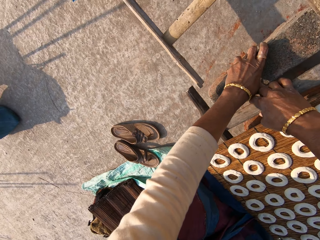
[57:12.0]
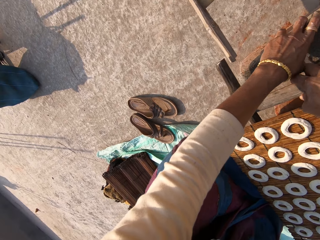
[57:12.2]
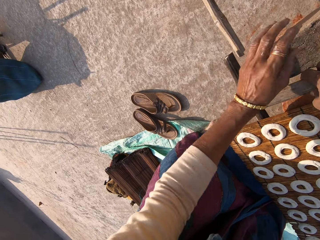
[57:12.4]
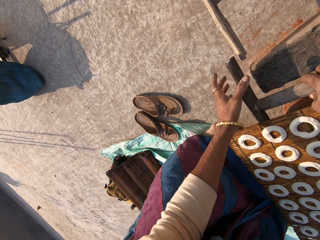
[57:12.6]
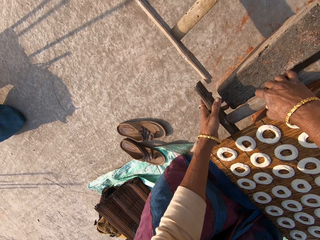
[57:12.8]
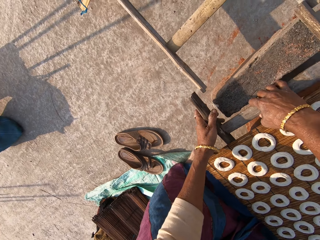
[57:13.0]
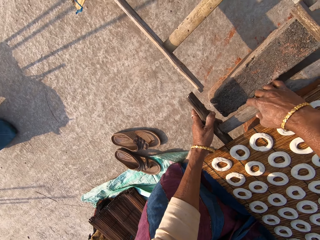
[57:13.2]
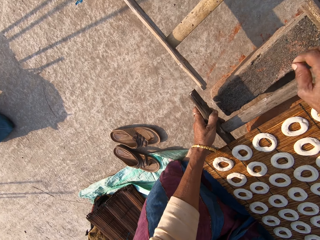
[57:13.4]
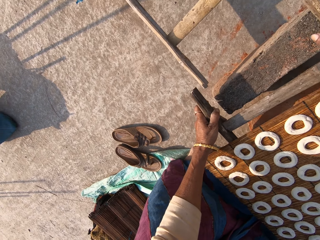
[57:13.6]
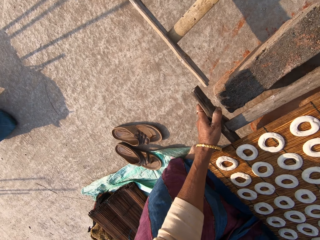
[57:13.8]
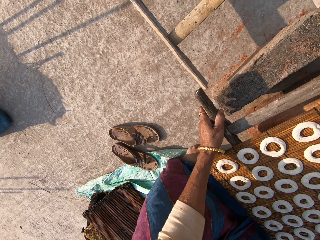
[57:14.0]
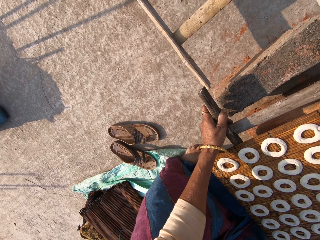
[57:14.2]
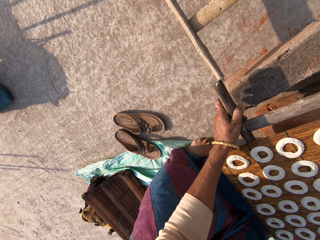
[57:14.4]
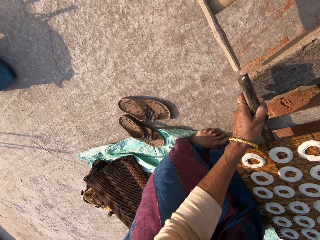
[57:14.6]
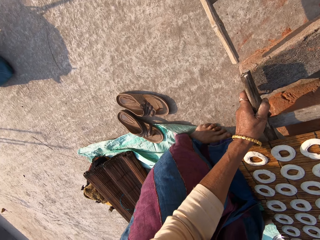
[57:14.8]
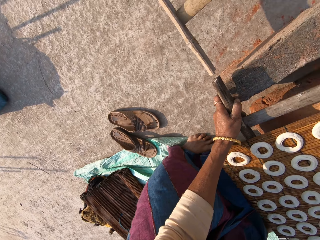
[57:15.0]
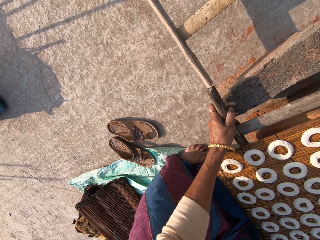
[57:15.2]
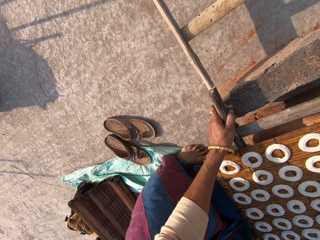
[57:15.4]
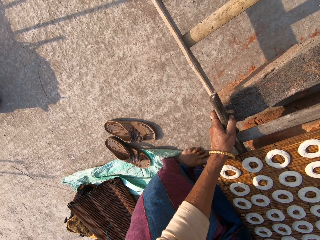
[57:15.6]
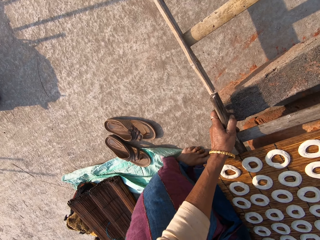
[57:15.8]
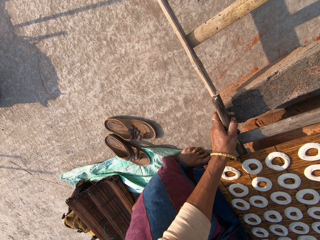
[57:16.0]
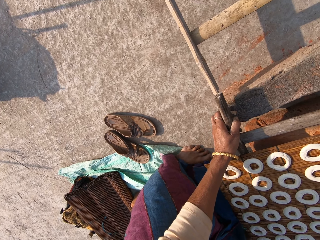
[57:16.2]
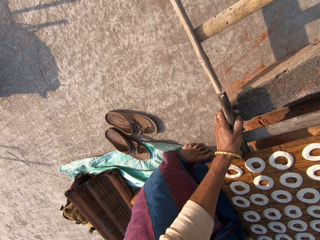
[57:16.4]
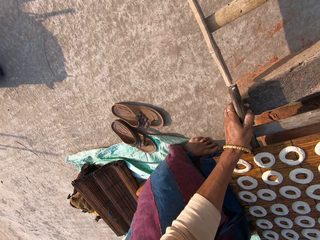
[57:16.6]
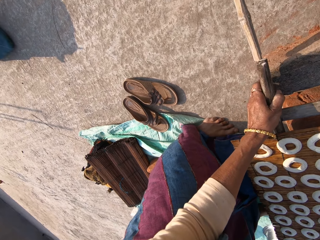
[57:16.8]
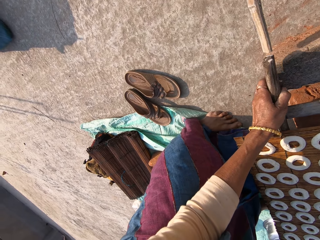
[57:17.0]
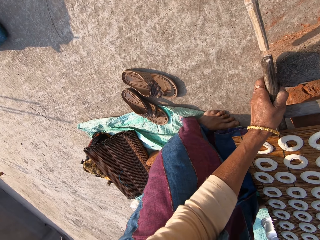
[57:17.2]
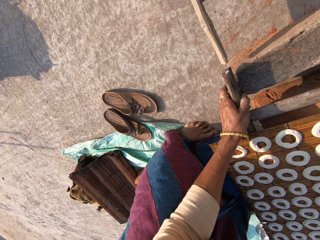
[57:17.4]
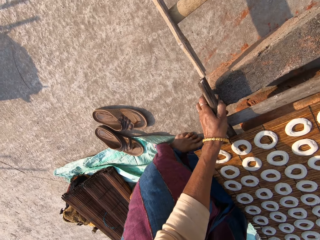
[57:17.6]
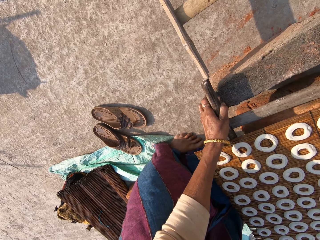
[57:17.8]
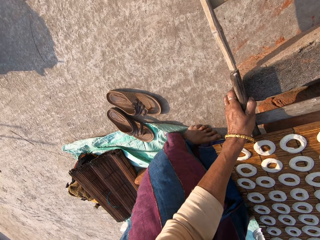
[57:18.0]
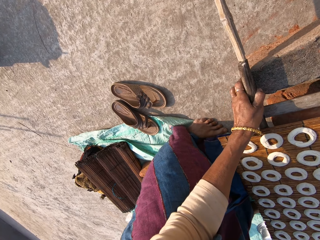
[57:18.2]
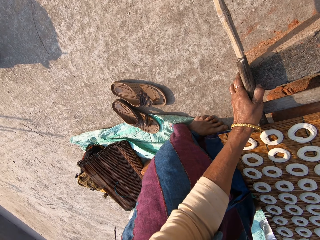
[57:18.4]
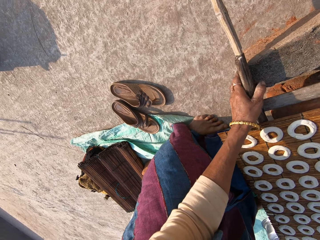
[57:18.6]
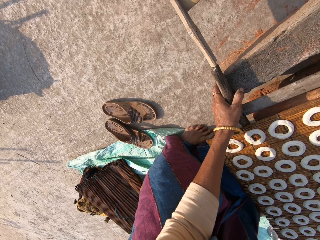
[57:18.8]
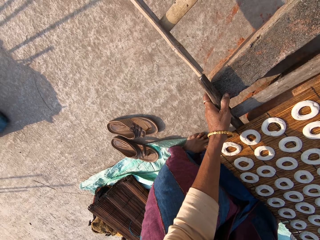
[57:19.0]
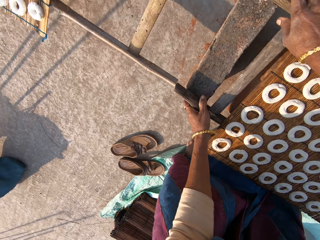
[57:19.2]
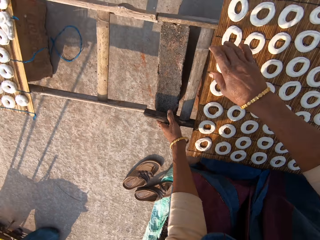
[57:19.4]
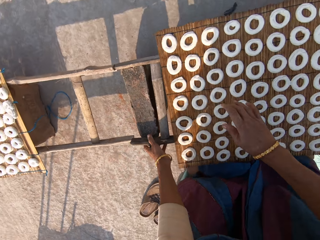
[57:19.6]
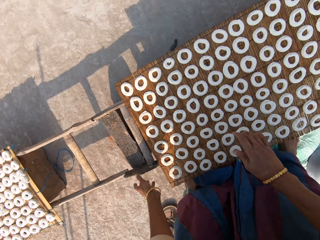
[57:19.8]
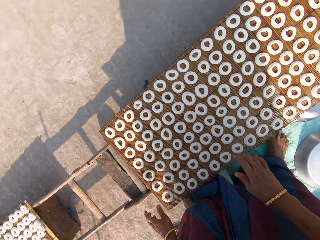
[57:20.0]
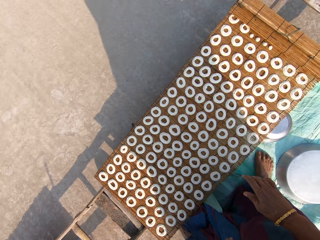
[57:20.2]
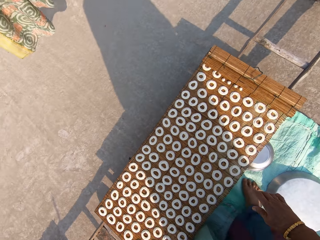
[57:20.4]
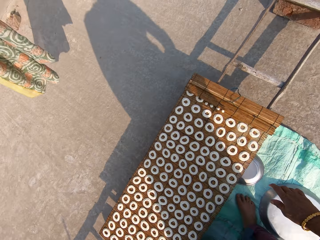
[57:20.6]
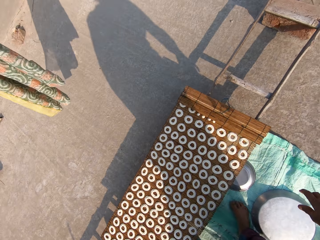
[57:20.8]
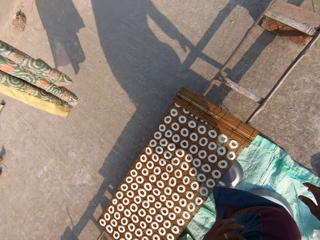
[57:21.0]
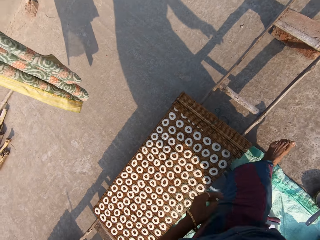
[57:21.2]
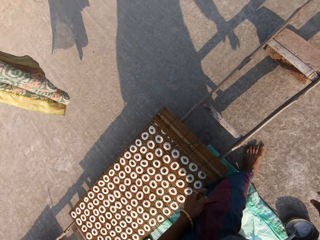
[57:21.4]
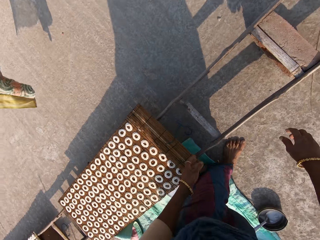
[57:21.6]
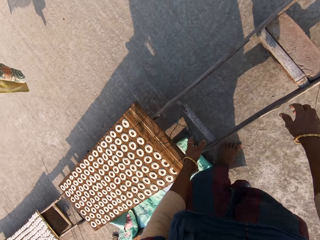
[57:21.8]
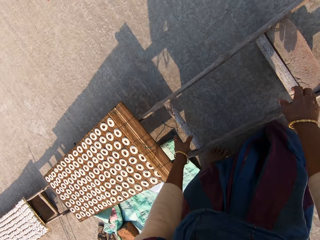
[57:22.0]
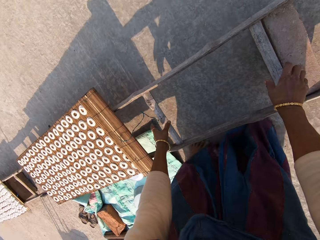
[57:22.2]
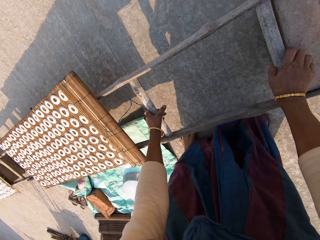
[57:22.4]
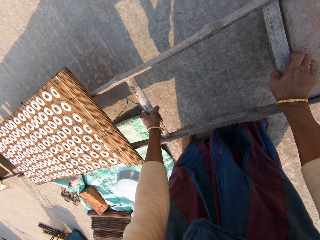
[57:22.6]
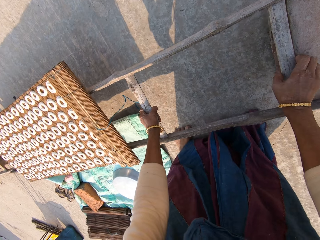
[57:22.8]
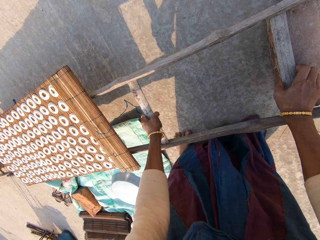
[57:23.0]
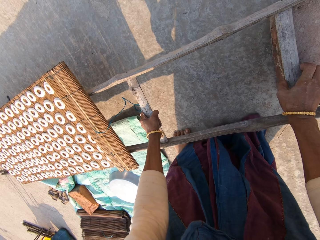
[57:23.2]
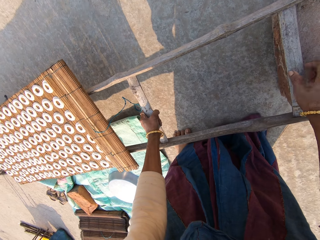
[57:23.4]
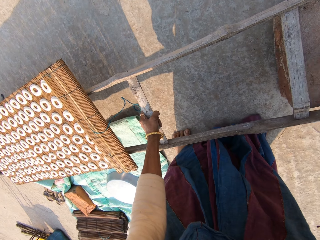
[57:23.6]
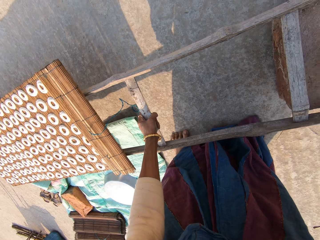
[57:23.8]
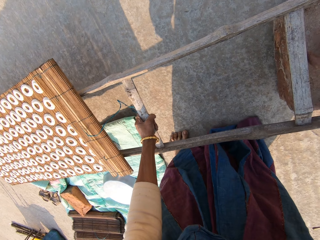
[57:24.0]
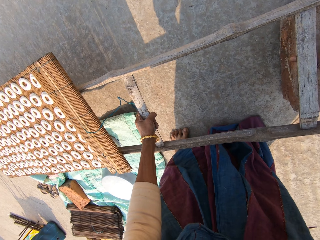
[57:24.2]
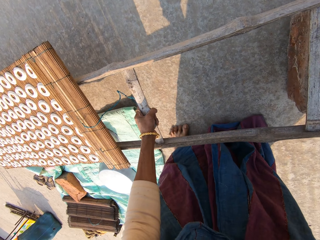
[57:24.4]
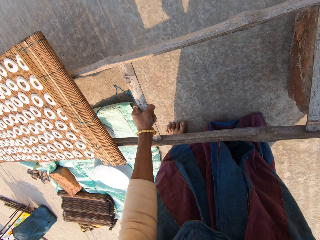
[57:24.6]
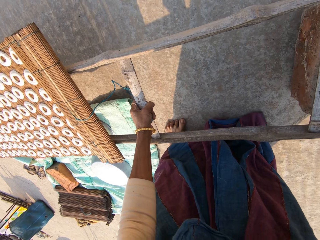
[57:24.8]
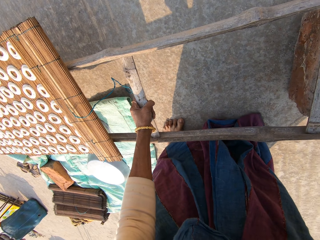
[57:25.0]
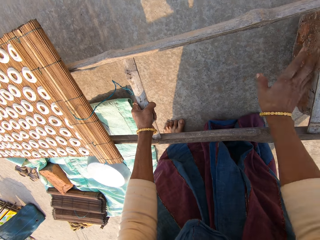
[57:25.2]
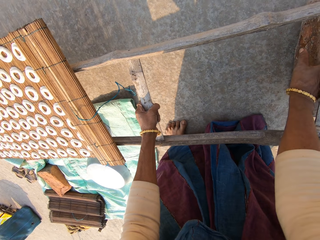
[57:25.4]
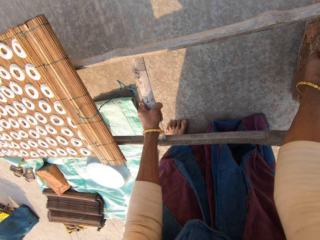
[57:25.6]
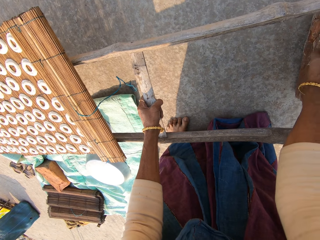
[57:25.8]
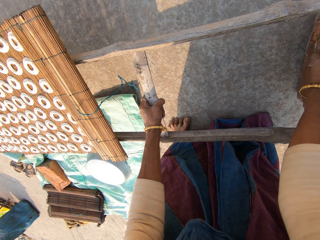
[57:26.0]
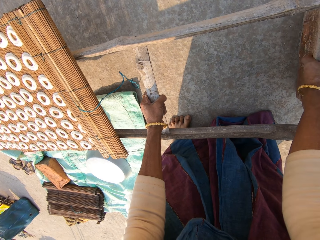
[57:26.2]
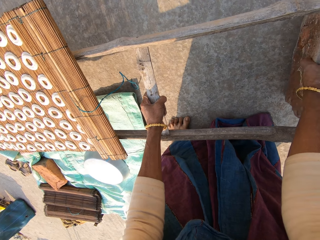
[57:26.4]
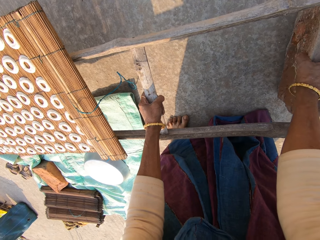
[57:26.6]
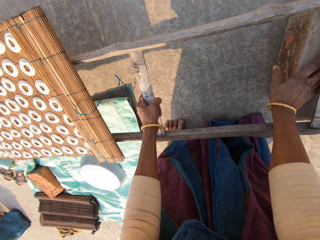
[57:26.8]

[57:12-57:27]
The camera wearer holds the stick of something carrying the dough. They move something. They walk around. They move something. They move the block.

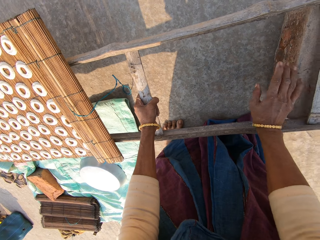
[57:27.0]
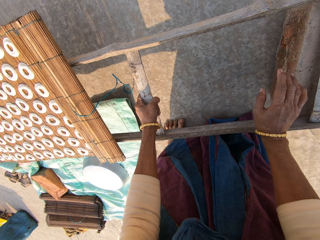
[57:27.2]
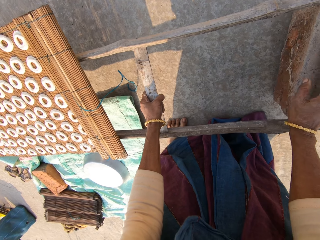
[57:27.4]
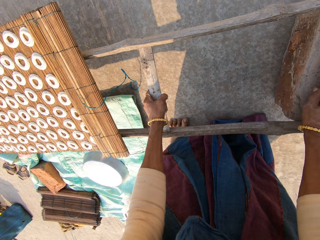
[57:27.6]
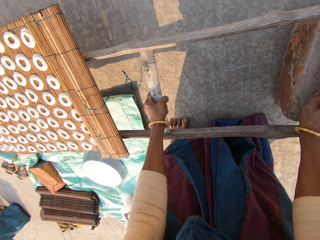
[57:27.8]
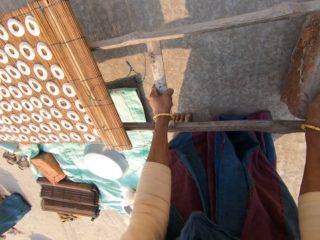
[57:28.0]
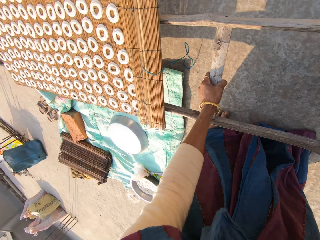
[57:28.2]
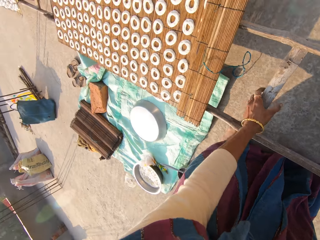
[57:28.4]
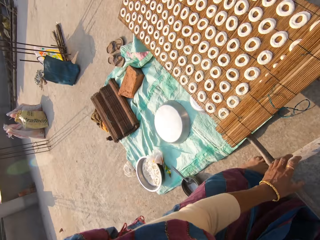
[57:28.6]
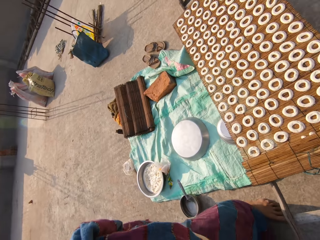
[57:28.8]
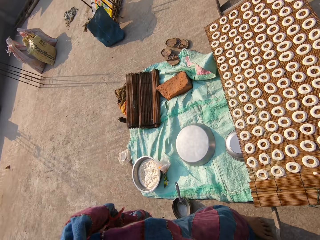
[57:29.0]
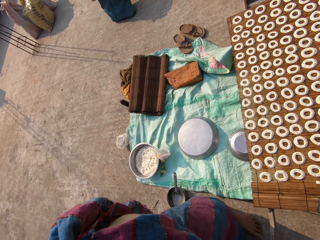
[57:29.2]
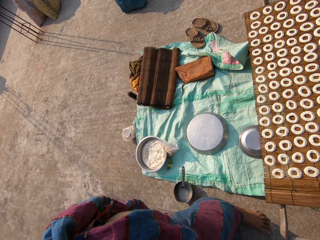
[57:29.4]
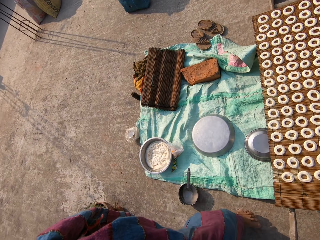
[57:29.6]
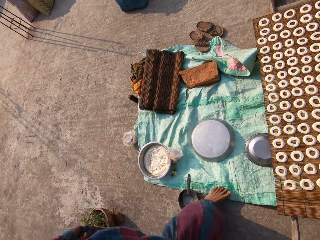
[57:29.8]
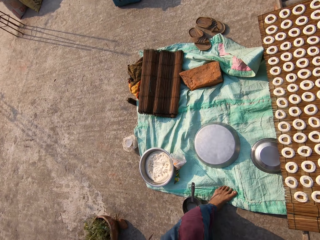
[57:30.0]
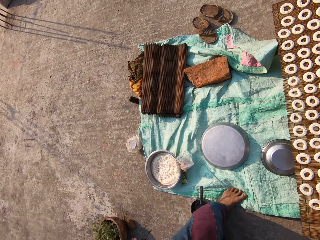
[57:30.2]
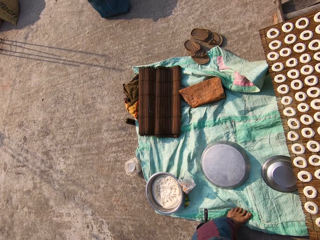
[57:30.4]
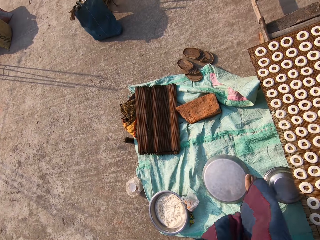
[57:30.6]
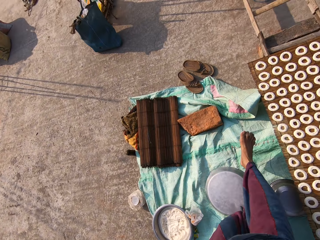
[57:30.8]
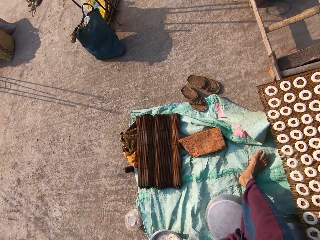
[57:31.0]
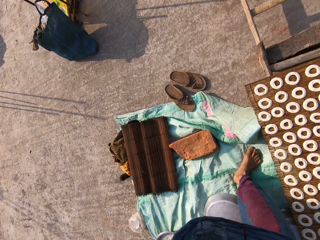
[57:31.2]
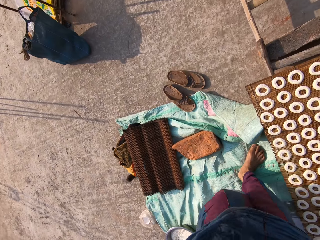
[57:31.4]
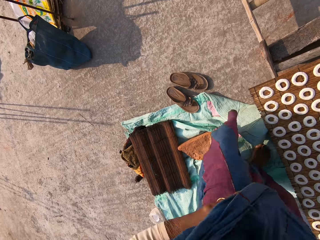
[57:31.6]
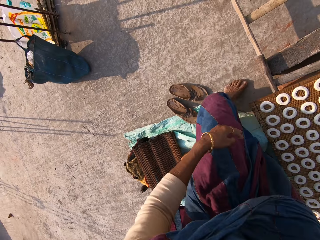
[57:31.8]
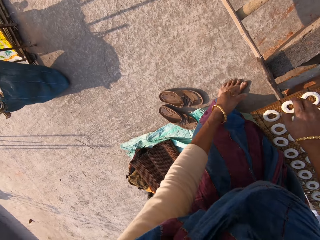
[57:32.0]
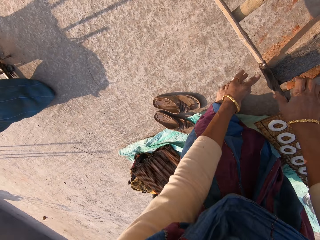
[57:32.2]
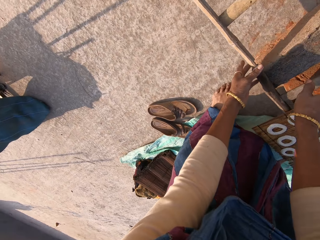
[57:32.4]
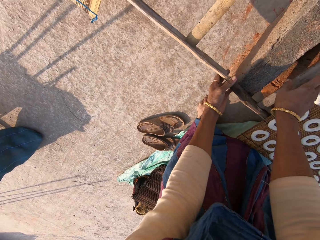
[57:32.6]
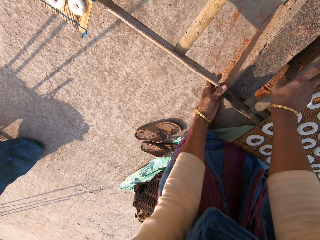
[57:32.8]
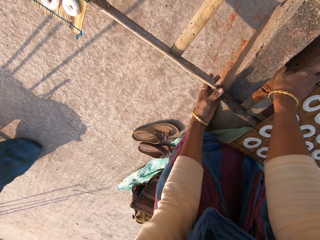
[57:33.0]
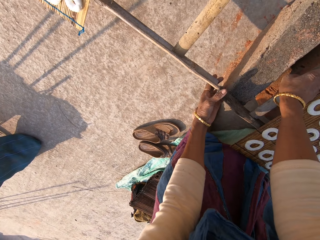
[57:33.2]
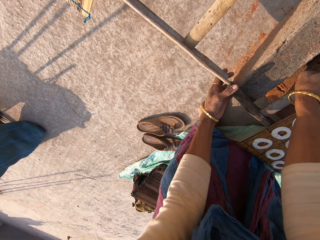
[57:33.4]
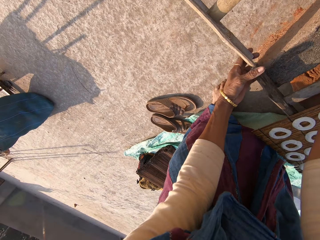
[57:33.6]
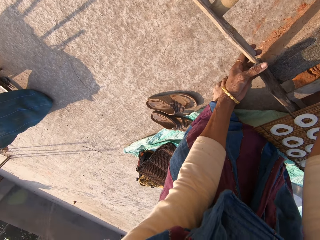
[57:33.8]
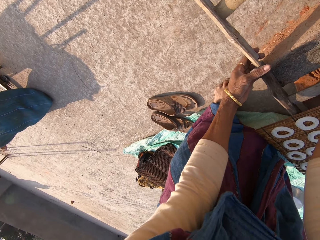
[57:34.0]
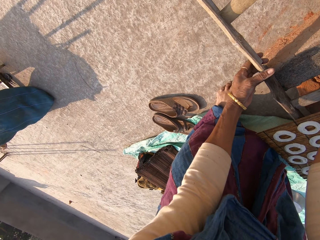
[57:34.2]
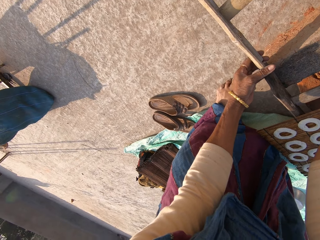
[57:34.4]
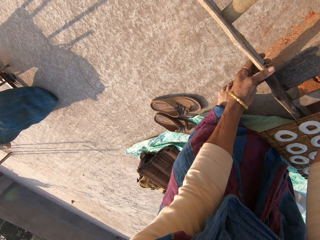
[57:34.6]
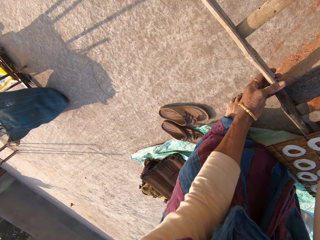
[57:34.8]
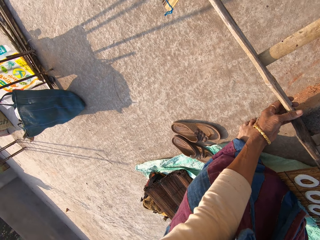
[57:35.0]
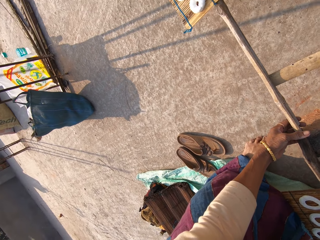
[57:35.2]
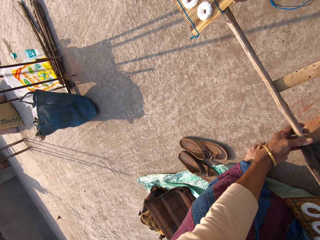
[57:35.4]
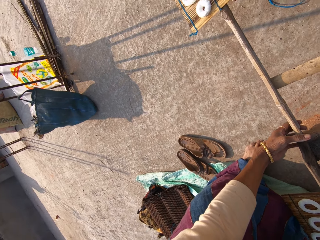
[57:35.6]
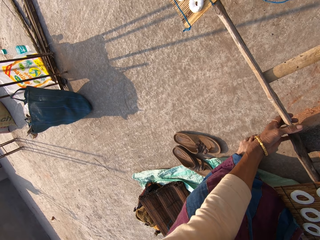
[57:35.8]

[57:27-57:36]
The camera wearer walks around. They hold something. They hold the block.
